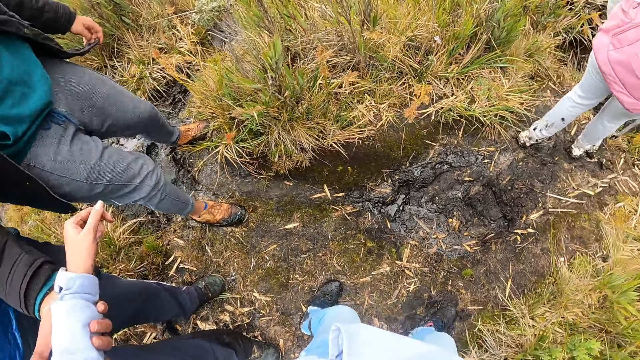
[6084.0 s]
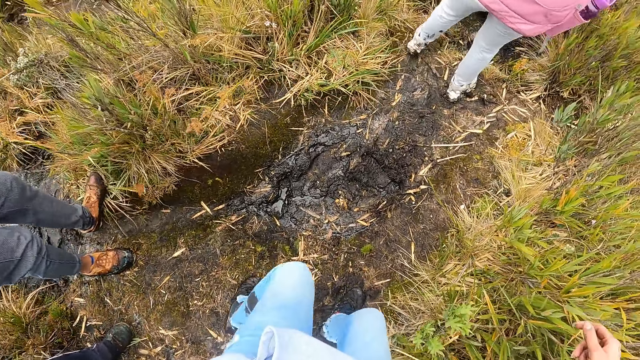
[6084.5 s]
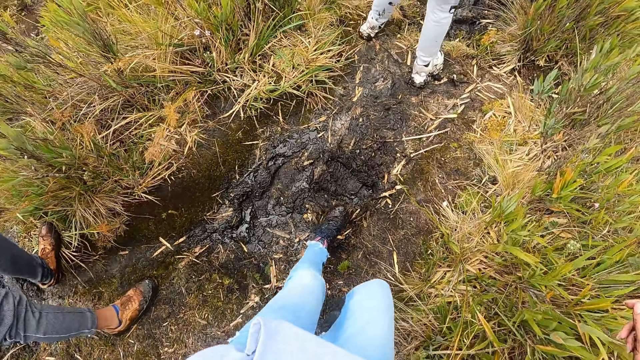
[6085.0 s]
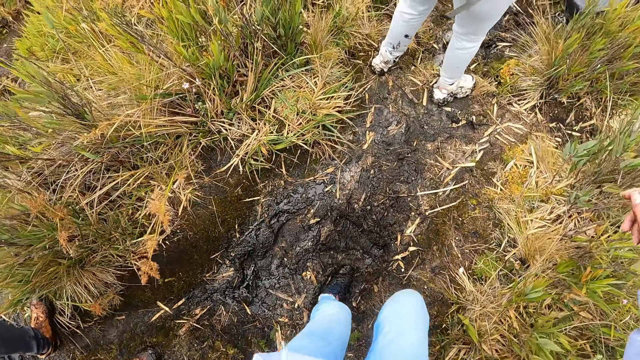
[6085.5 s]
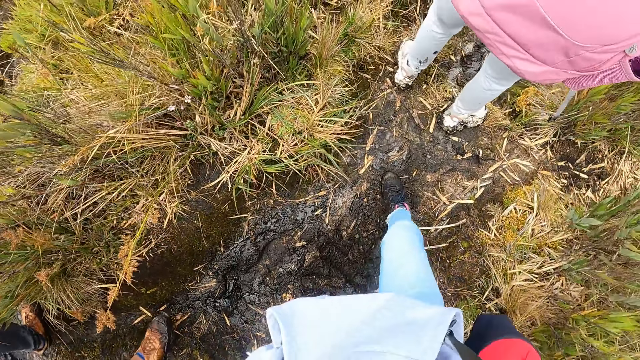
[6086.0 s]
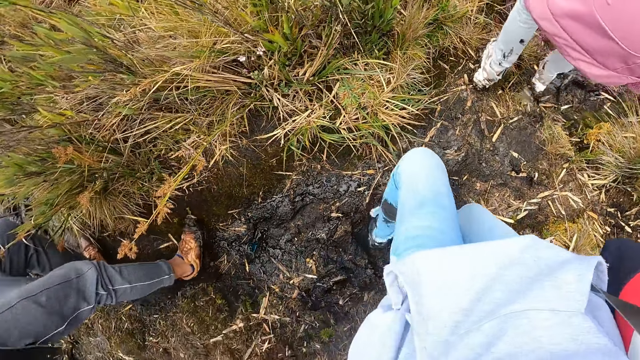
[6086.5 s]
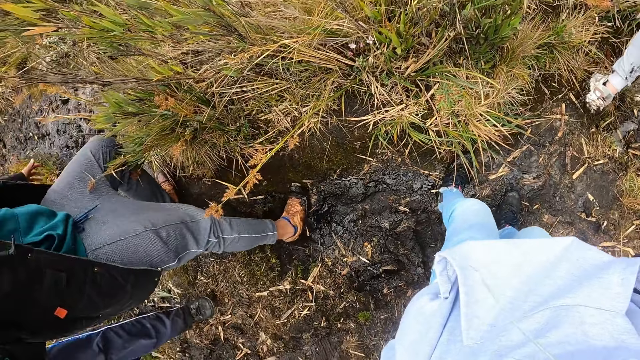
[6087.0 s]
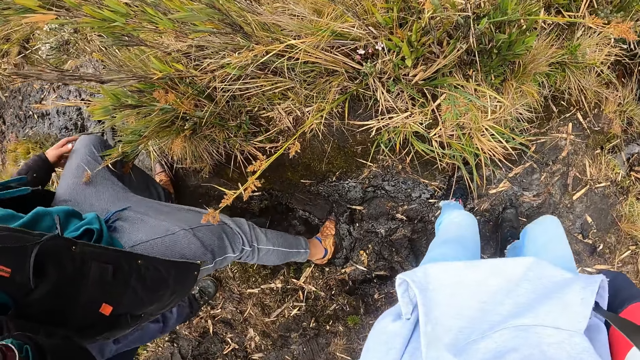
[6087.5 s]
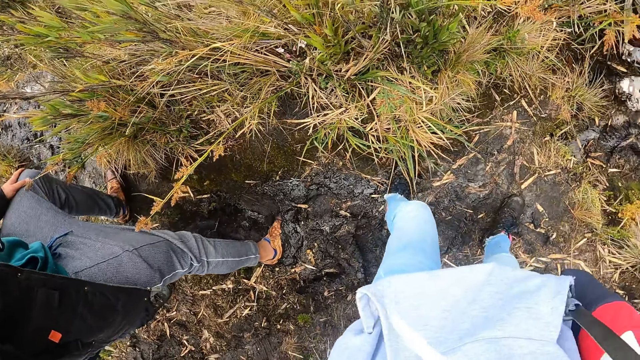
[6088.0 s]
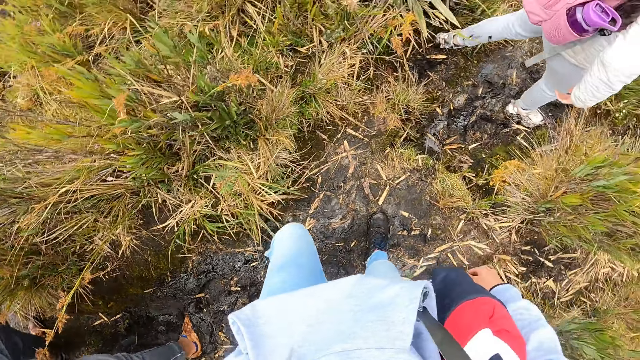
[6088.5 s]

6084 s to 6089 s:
The camera wearer holds a man with her left hand.

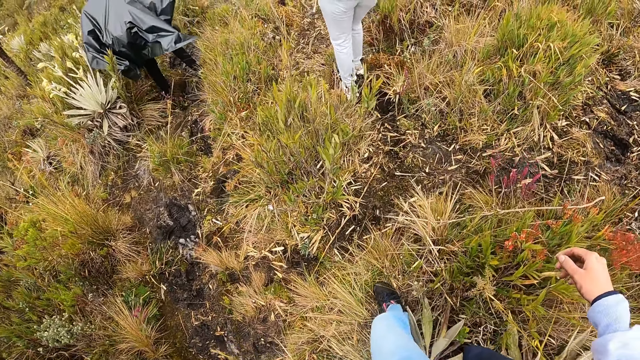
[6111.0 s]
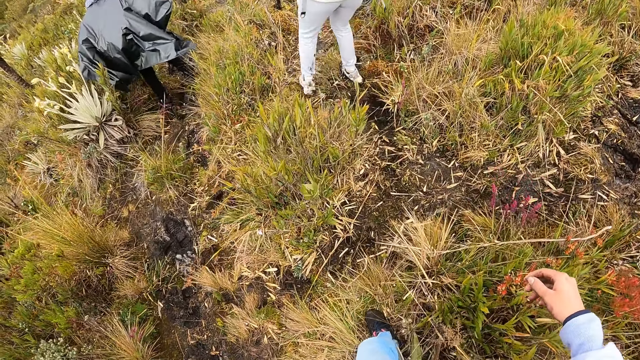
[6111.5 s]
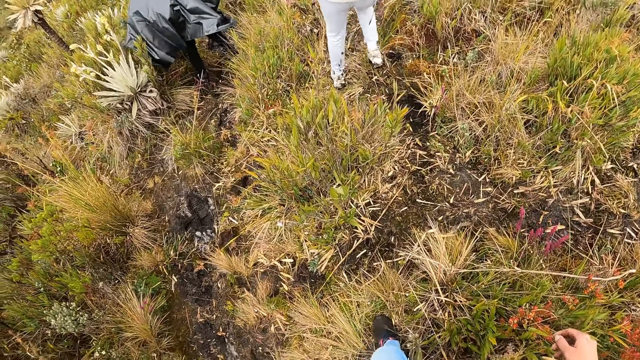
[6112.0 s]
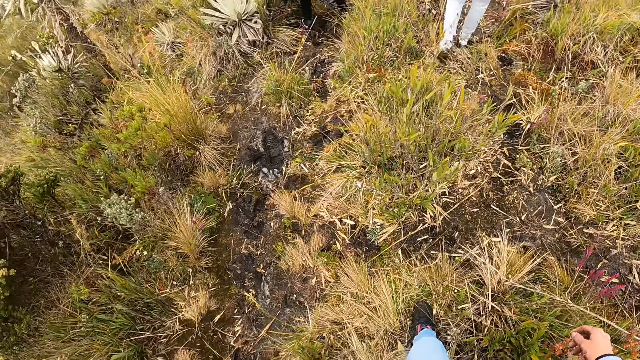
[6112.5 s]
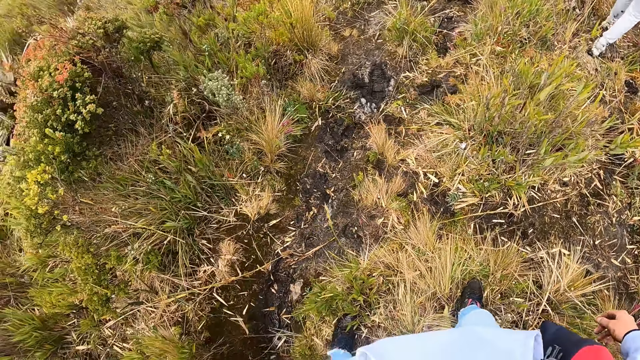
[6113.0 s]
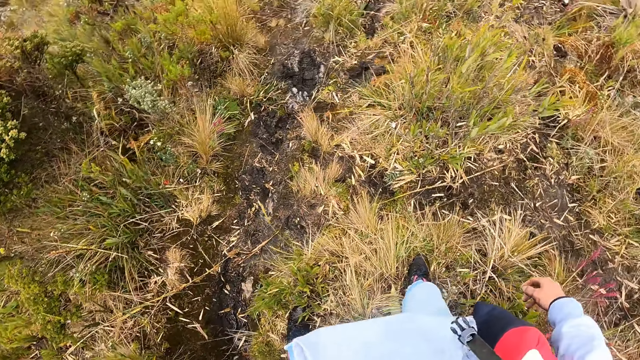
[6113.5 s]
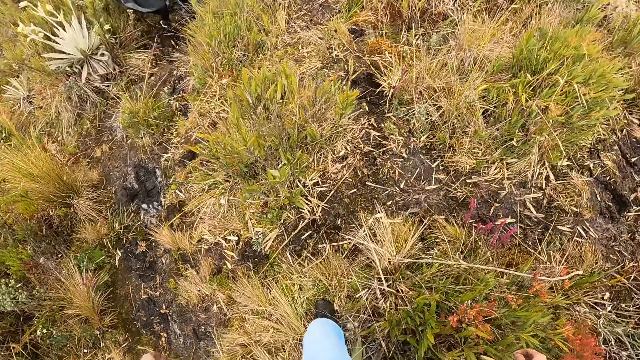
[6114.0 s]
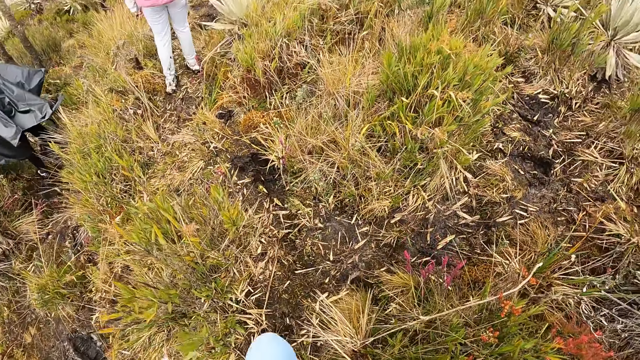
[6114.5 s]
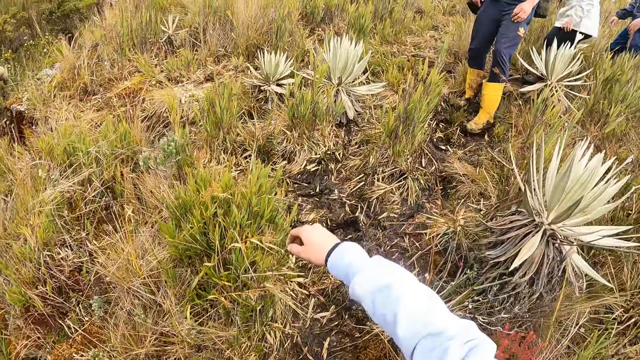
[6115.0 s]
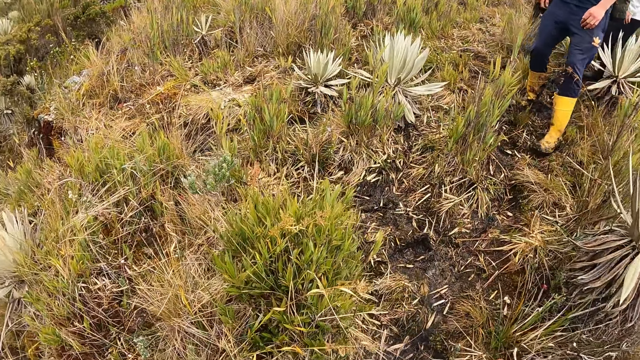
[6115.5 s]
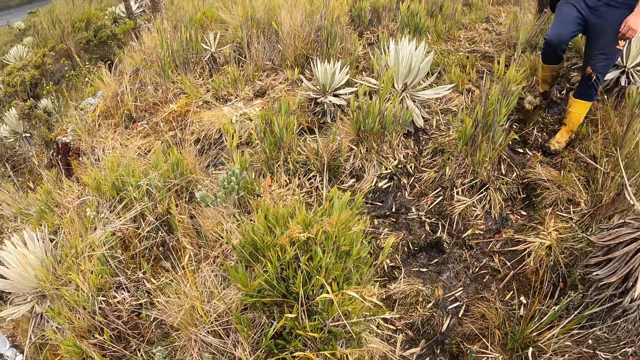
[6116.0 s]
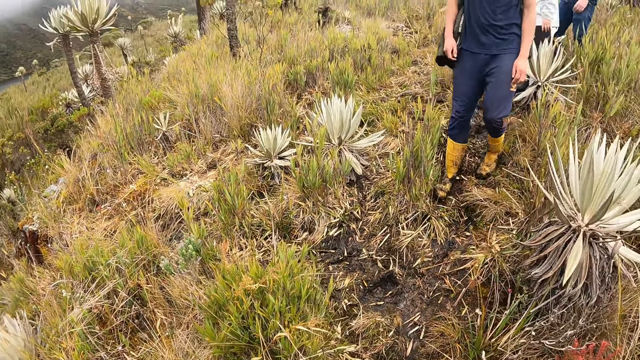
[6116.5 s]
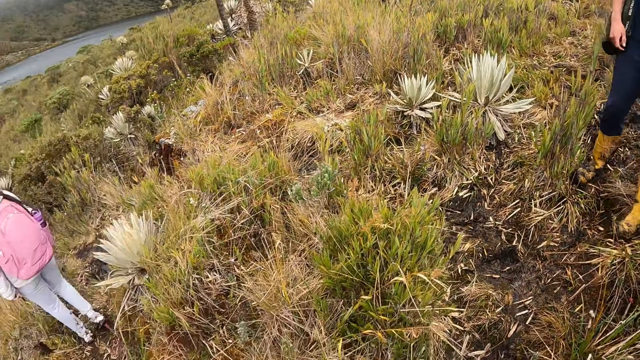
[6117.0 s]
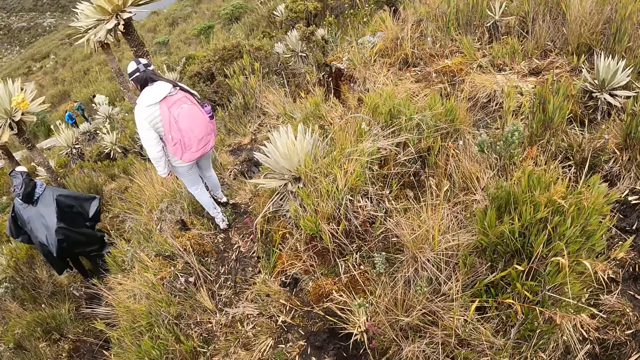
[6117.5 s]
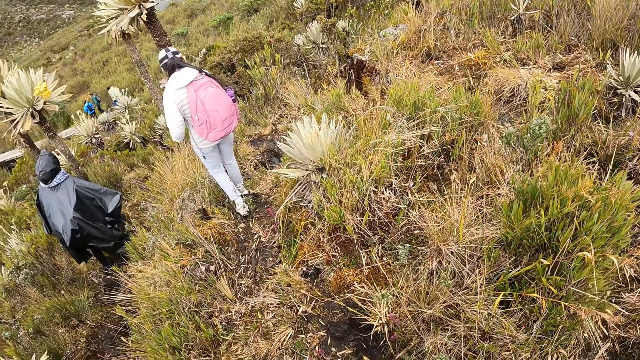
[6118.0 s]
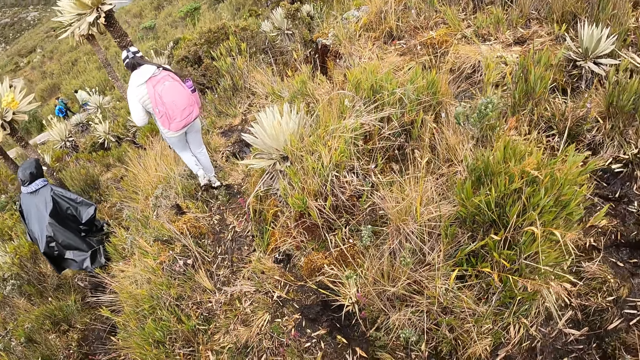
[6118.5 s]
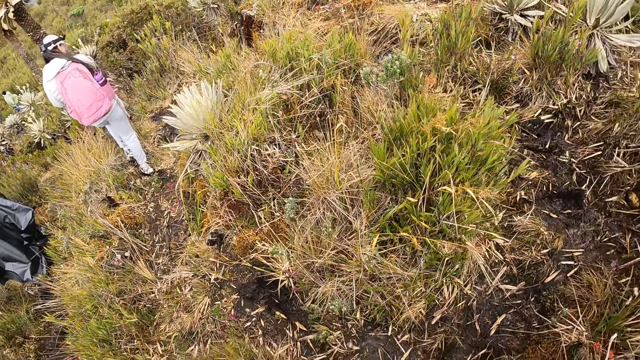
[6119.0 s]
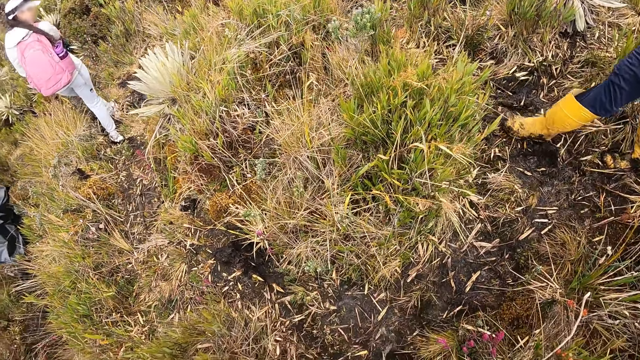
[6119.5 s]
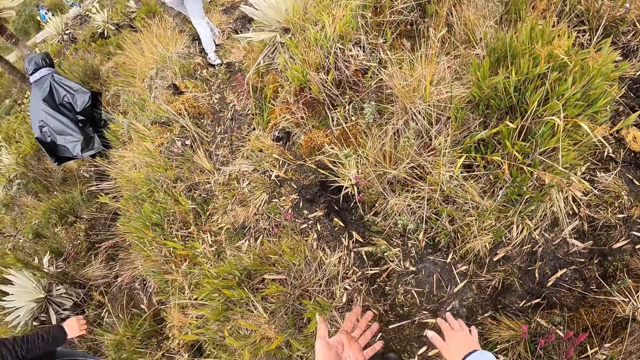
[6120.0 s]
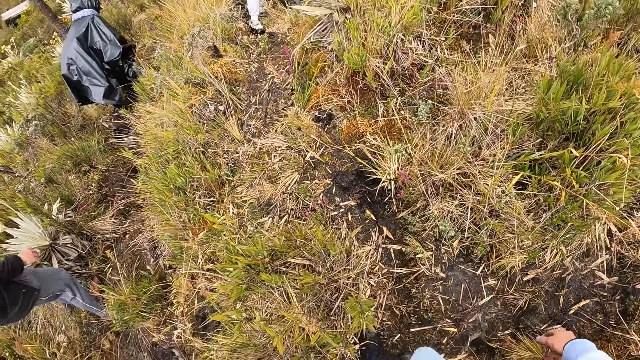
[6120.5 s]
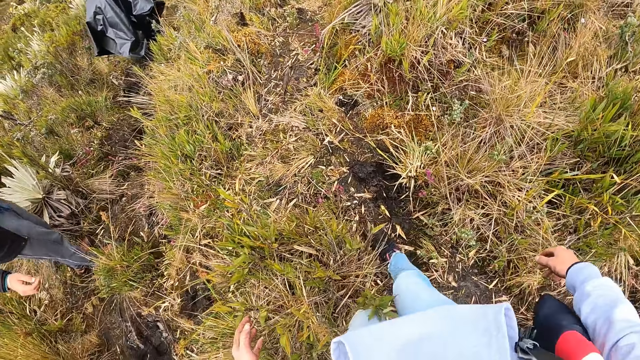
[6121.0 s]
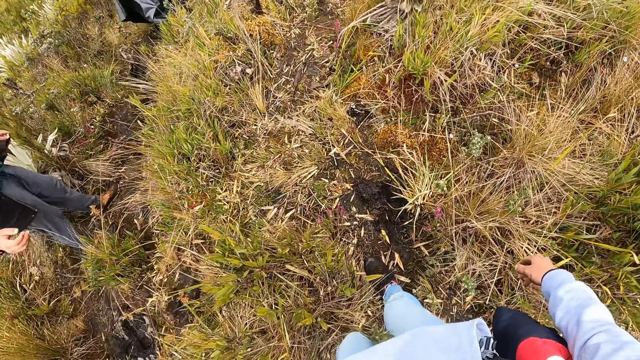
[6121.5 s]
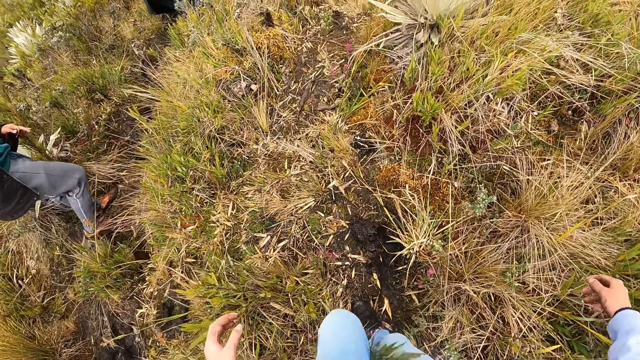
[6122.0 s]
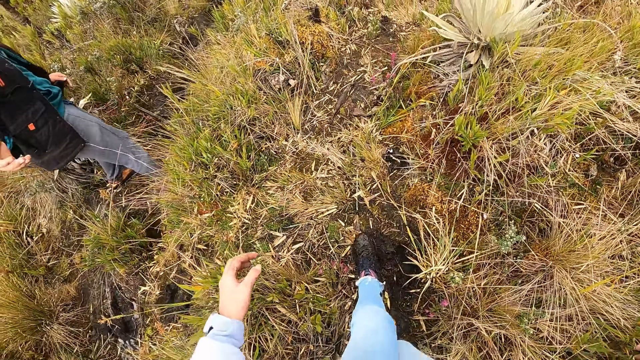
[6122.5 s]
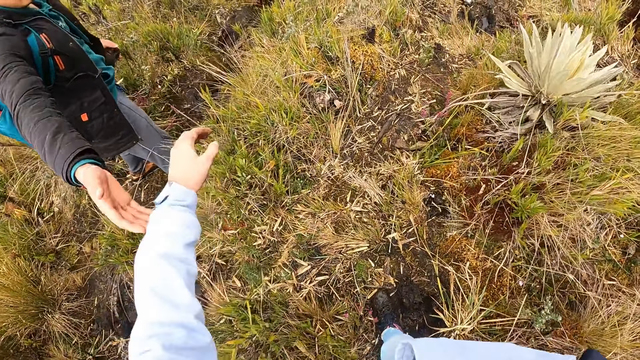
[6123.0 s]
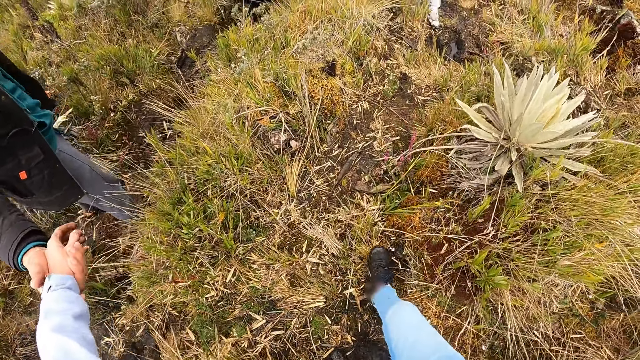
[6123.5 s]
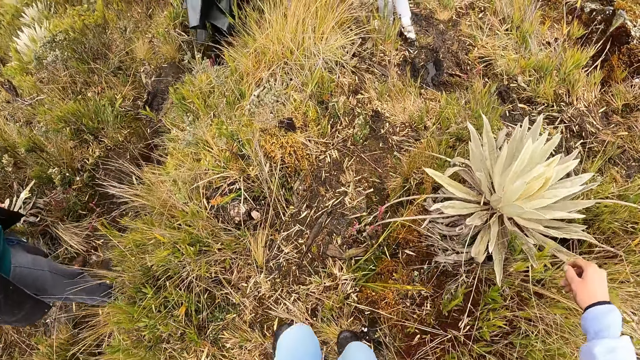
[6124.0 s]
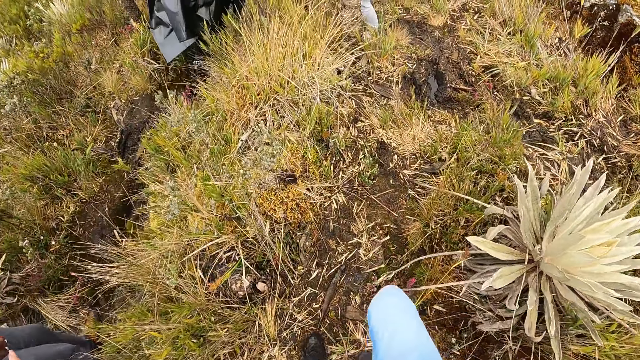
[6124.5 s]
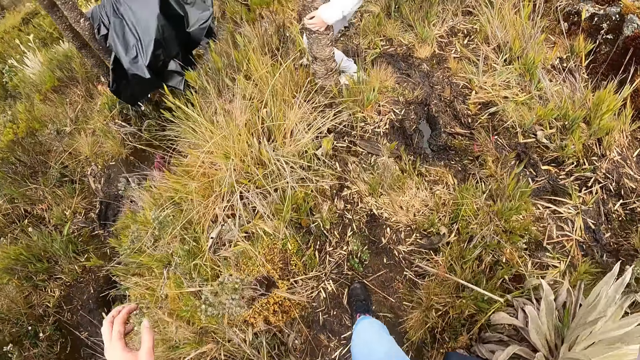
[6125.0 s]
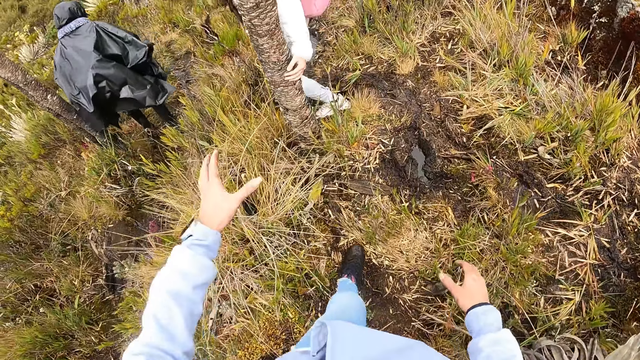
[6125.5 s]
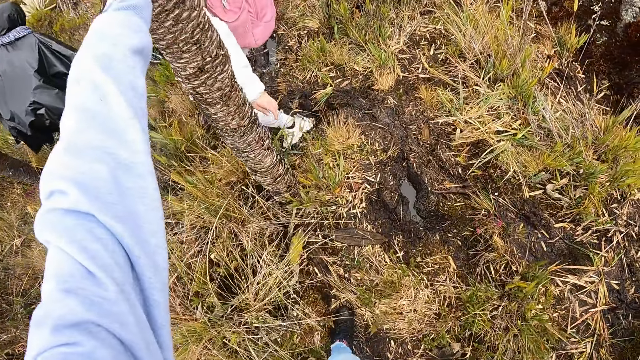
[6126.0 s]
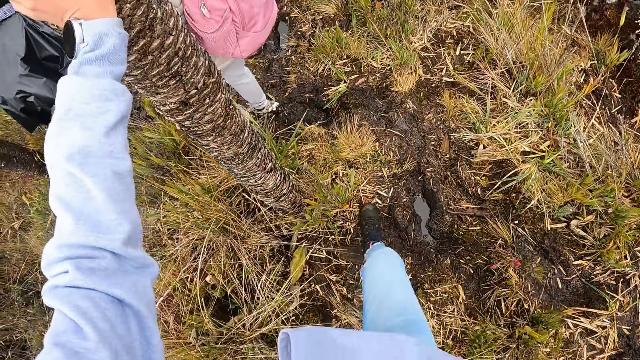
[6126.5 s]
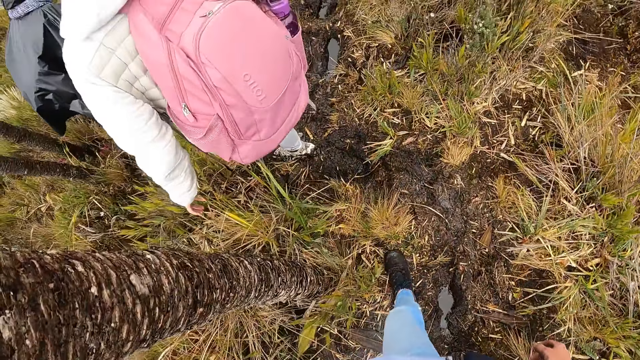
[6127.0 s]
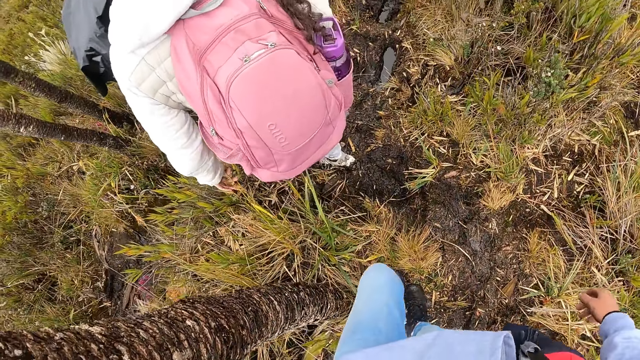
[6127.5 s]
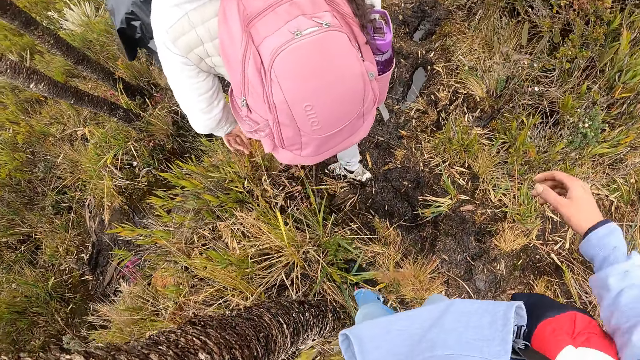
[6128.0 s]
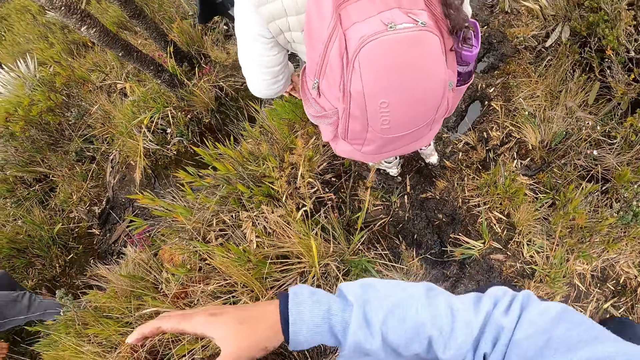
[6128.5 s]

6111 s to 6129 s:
The camera wearer looks around the bushes. She walks around the mountains with colleagues. She holds the man with her left hand. The man holds the camera wearer's hand. The camera wearer holds a tree with her left hand.
